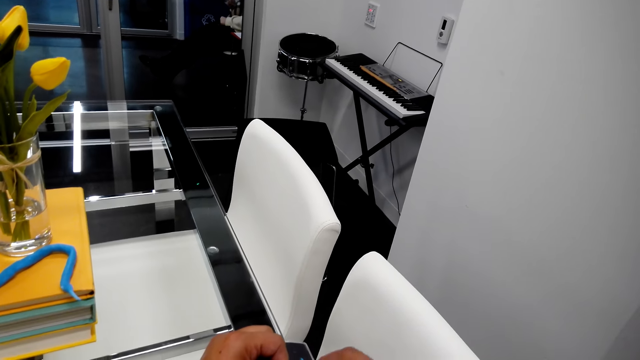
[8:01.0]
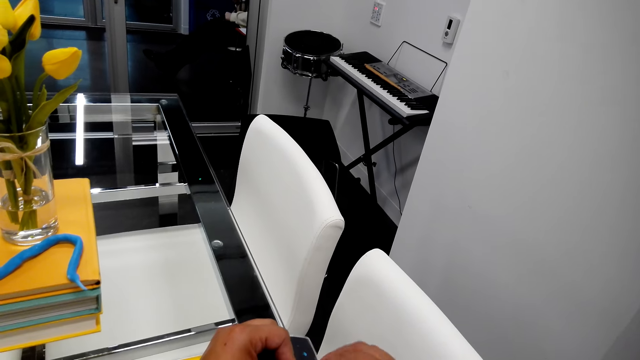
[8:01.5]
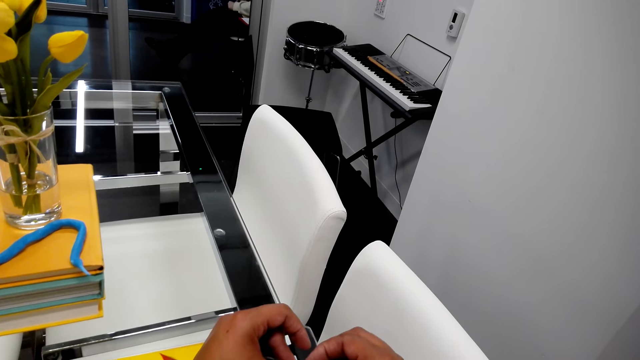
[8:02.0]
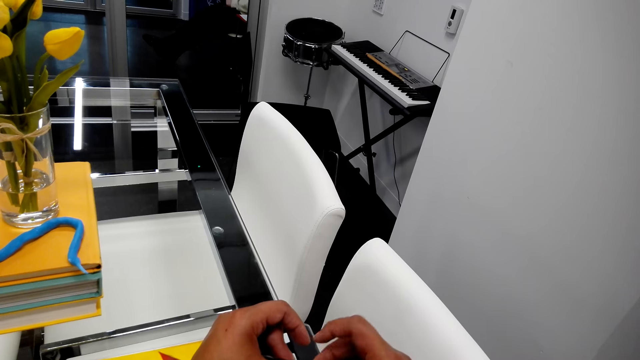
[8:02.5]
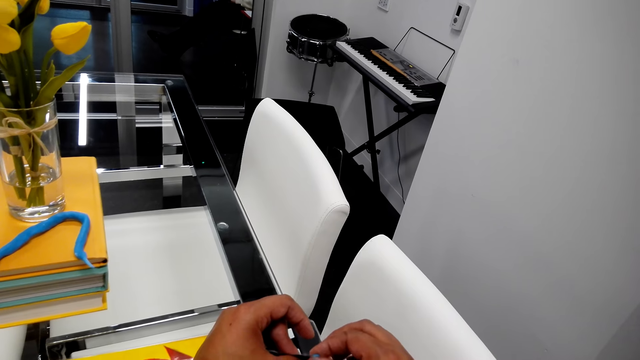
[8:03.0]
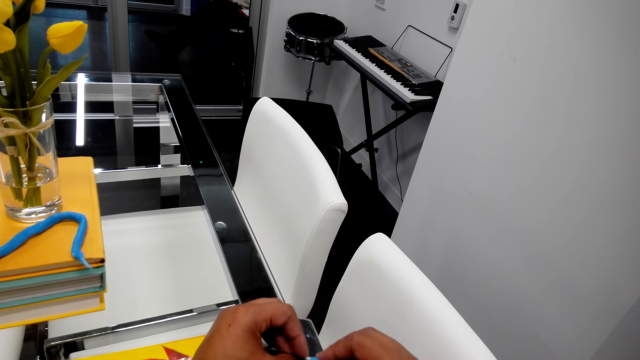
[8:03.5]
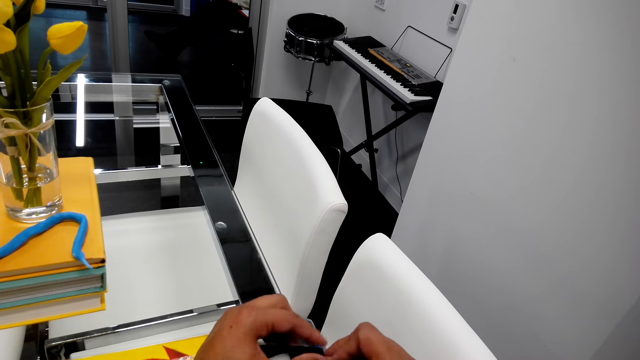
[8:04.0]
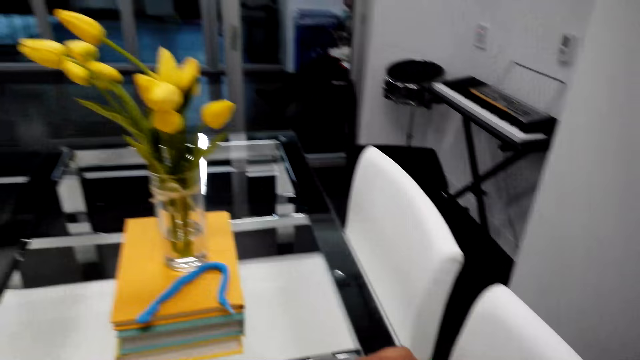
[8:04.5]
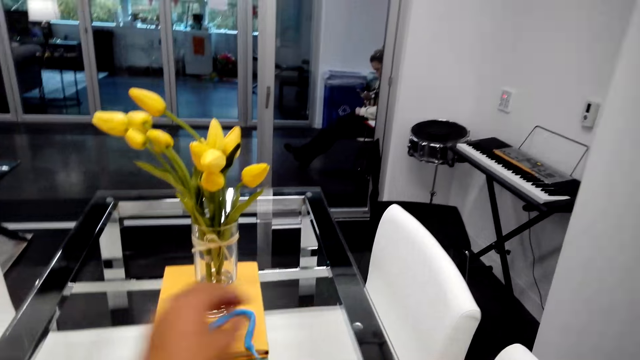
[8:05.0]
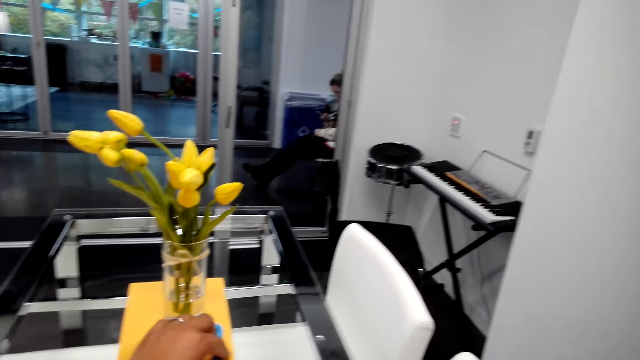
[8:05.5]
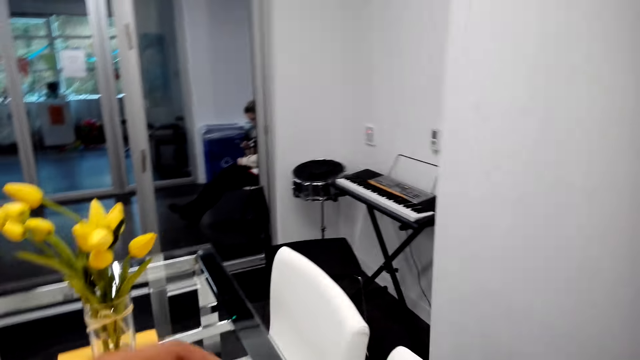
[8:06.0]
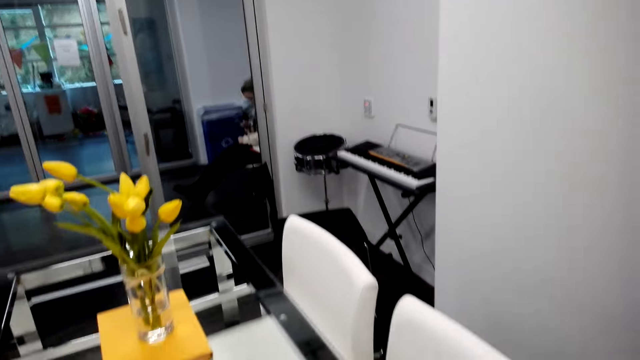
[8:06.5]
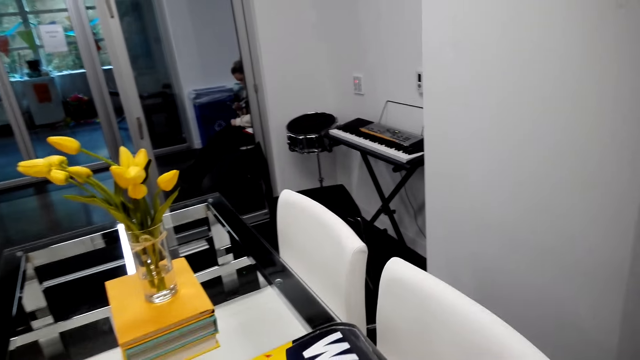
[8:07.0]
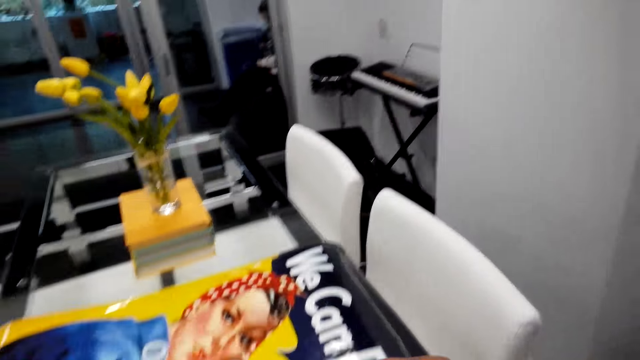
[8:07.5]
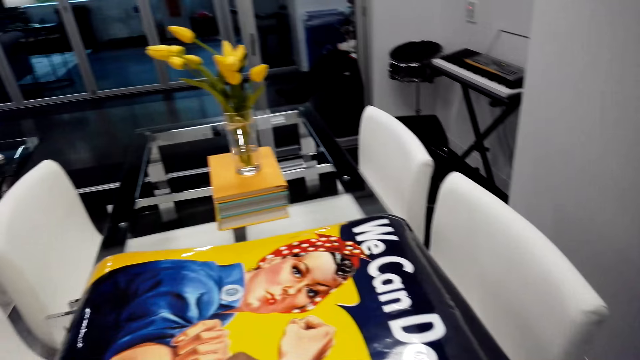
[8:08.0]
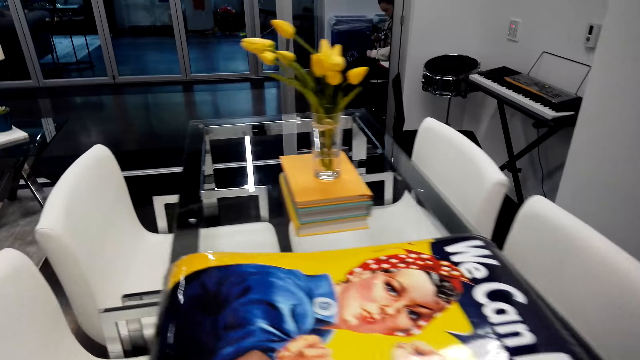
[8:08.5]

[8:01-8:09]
The camera wearer attaches something on a picture.

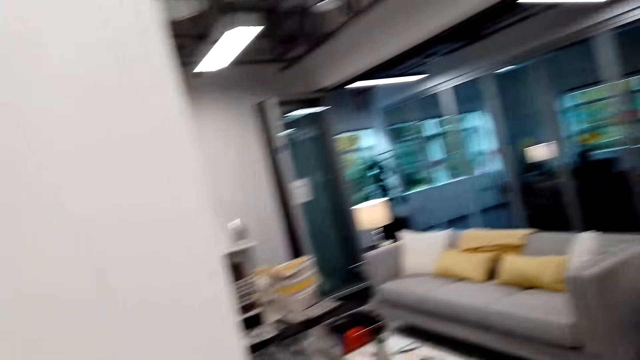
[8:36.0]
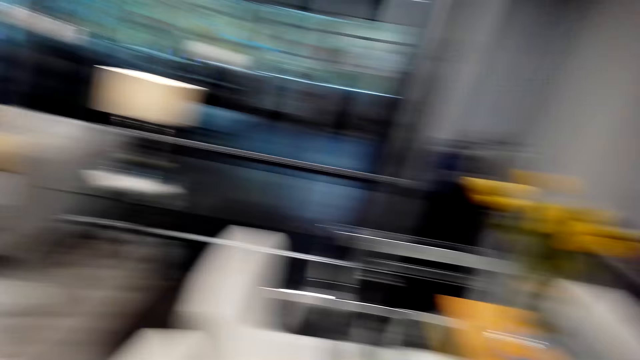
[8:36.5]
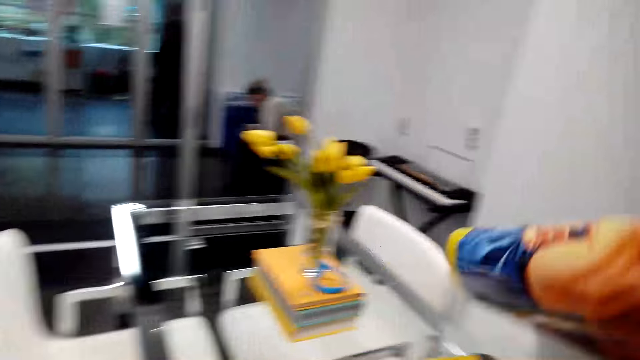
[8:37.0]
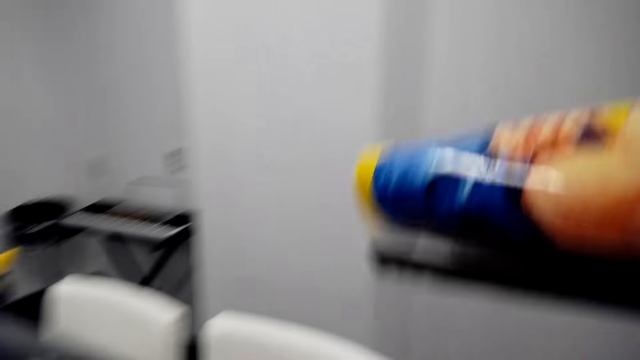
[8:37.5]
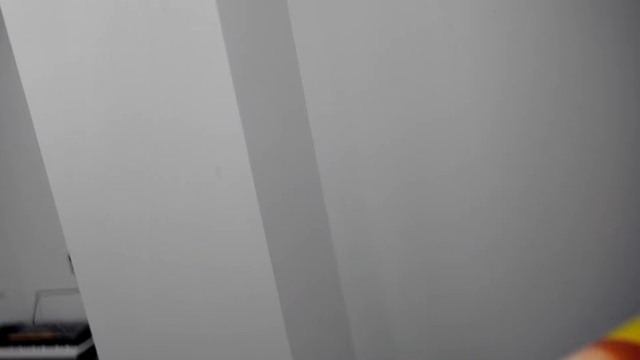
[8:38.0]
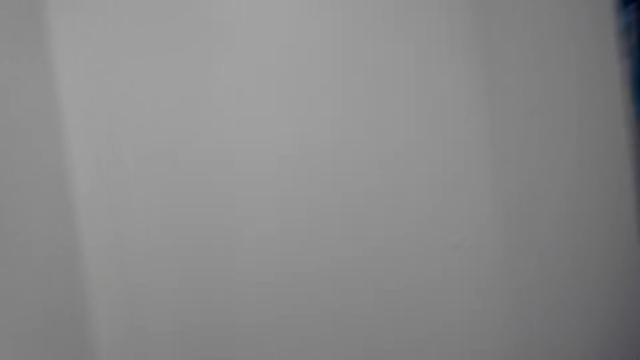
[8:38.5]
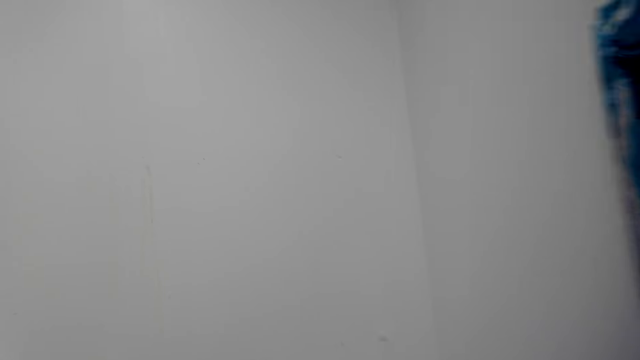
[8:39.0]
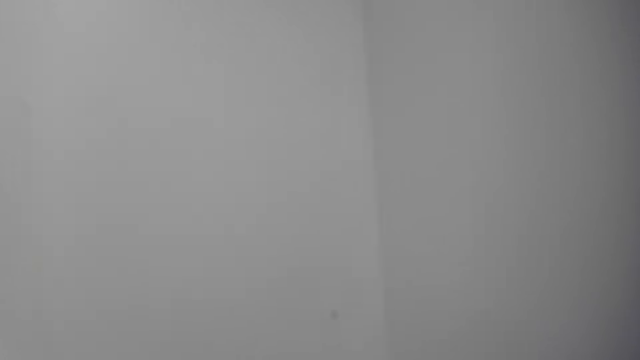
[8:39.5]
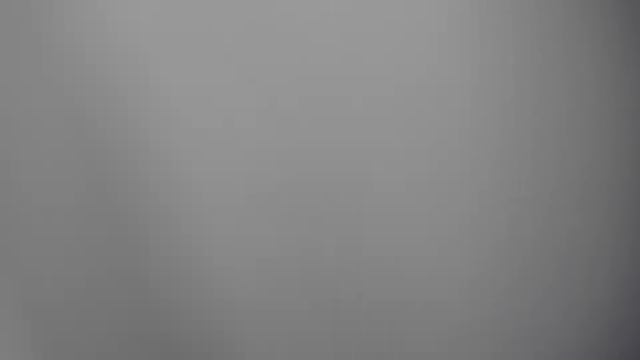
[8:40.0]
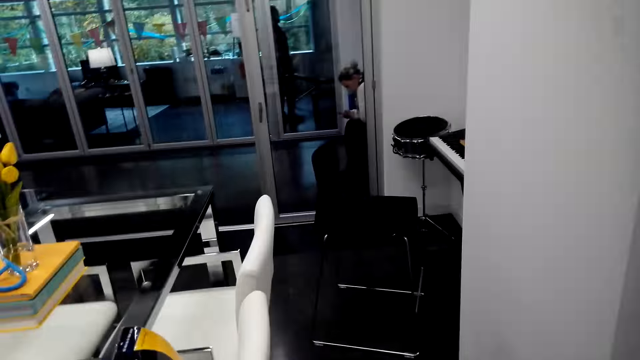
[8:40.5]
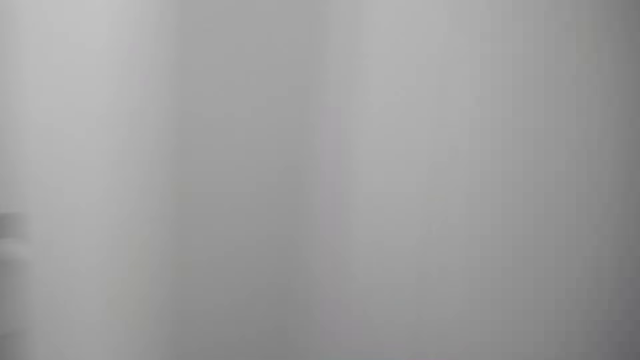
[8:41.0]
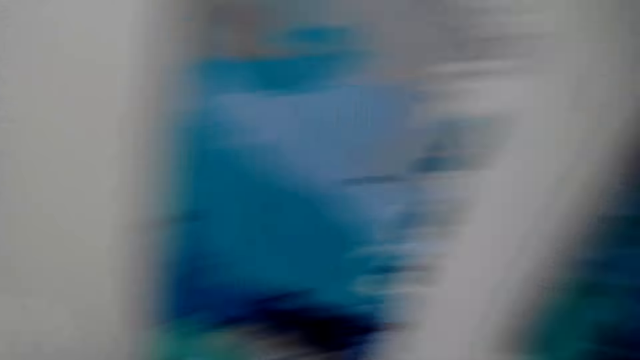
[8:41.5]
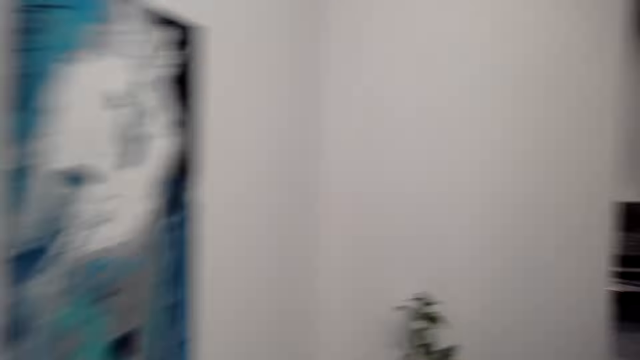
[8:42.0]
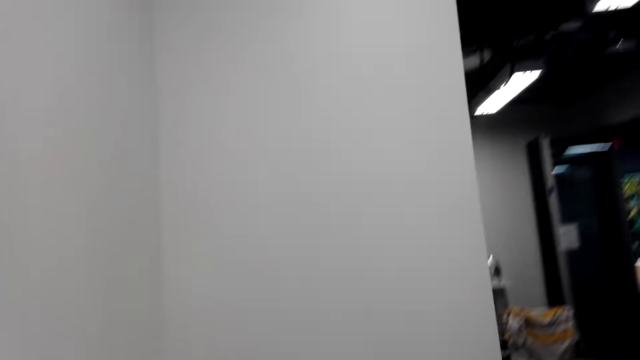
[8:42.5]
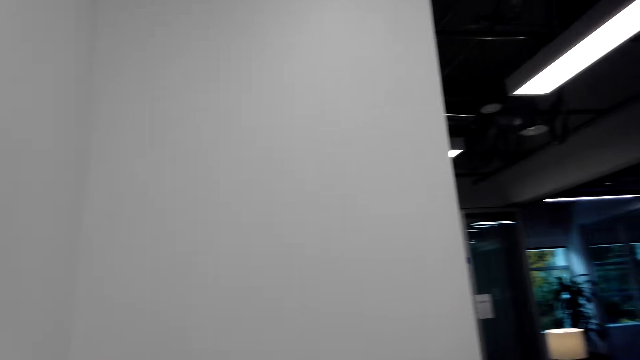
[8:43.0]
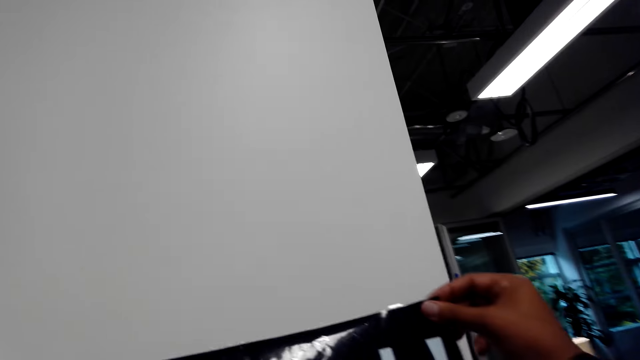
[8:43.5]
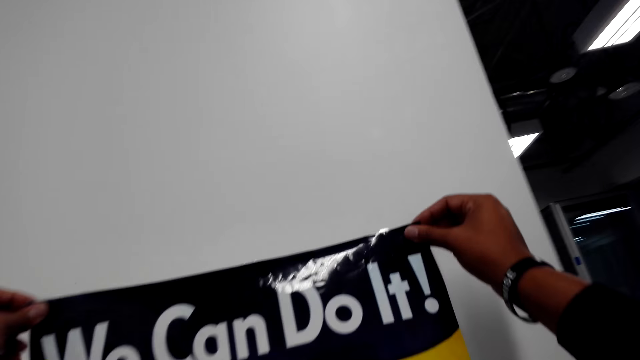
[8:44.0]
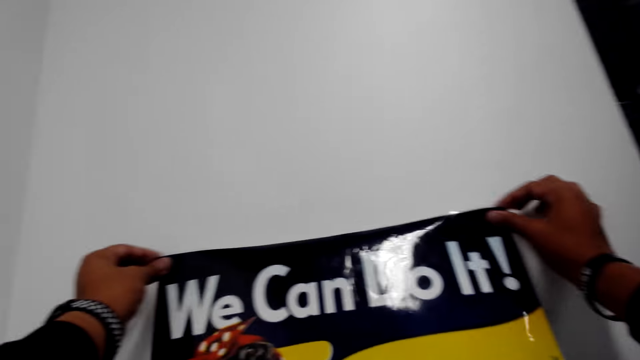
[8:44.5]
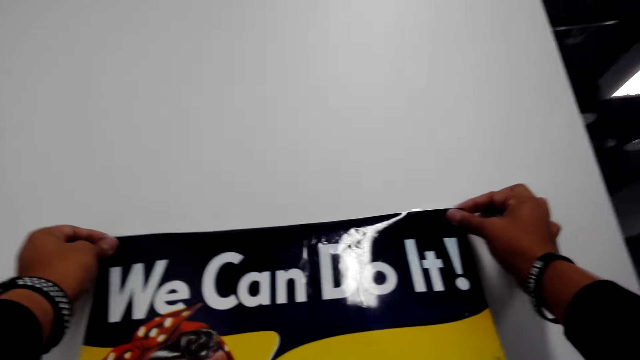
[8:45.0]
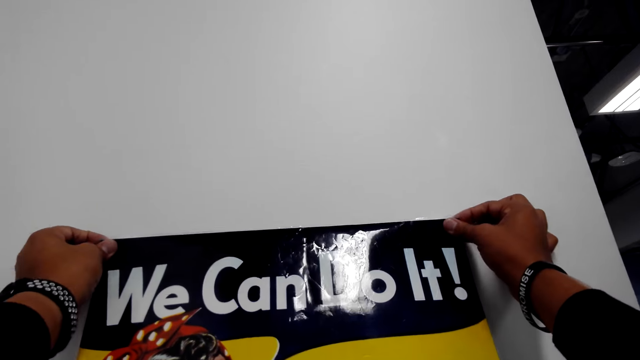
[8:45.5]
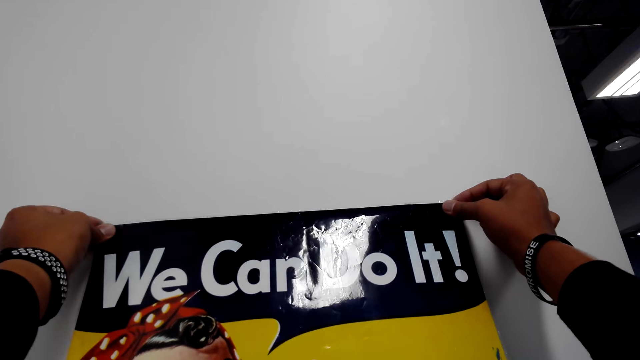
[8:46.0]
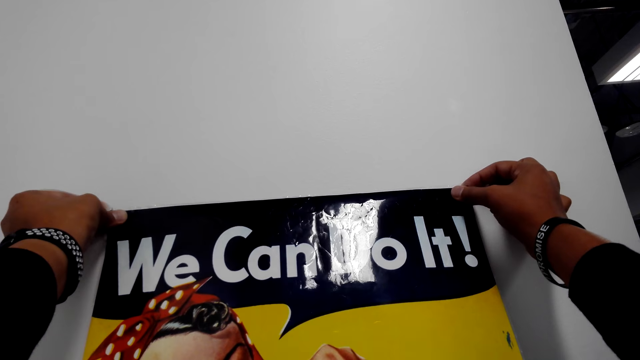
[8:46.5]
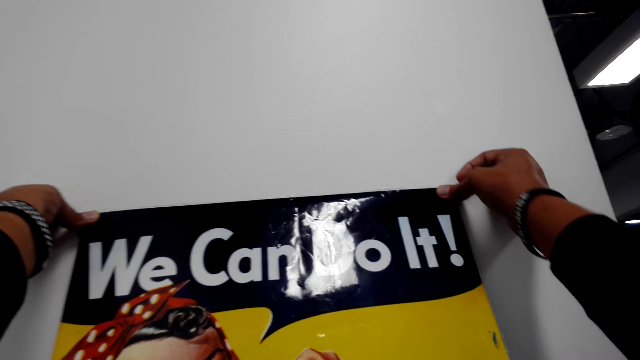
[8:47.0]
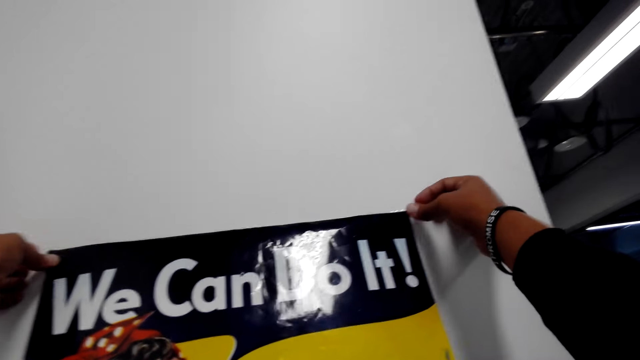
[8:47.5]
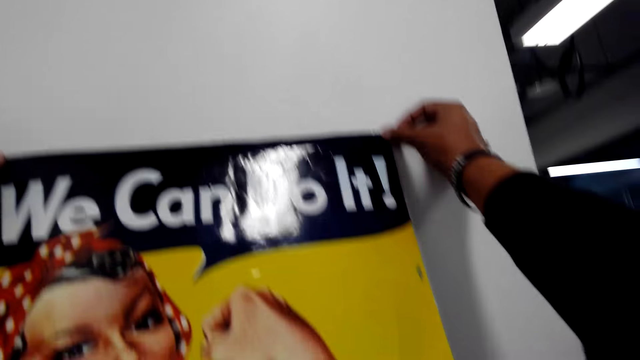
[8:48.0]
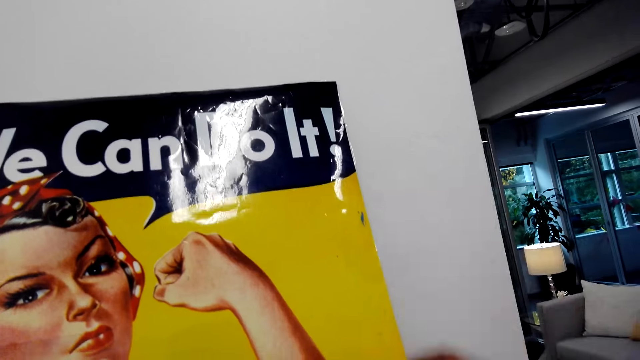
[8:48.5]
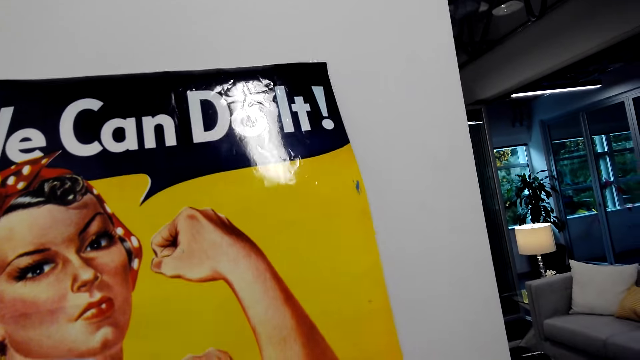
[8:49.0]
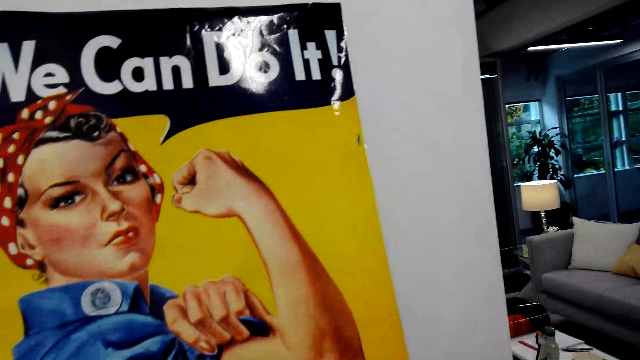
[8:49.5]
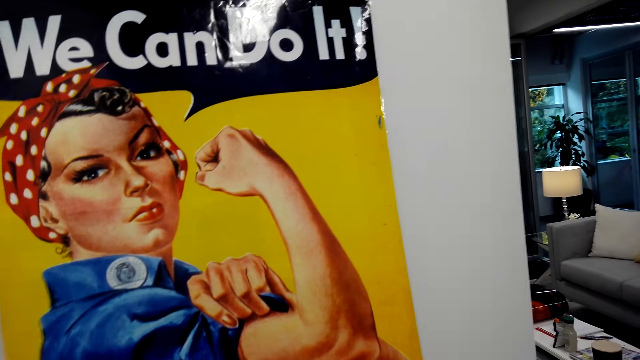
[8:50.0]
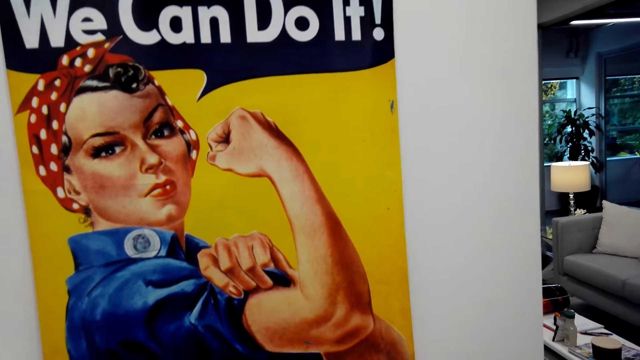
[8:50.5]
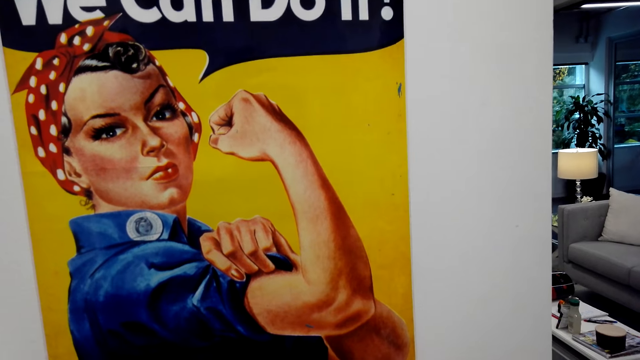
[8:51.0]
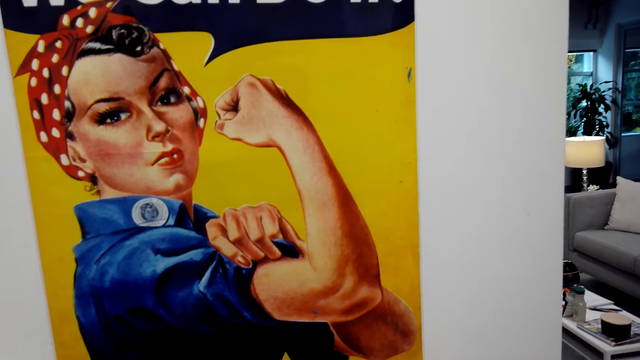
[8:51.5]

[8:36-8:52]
The camera wearer picks up the paper. They stick the paper on the wall.
